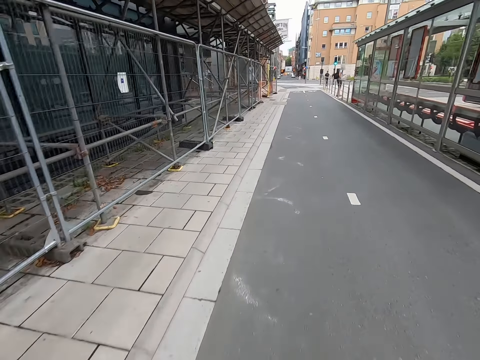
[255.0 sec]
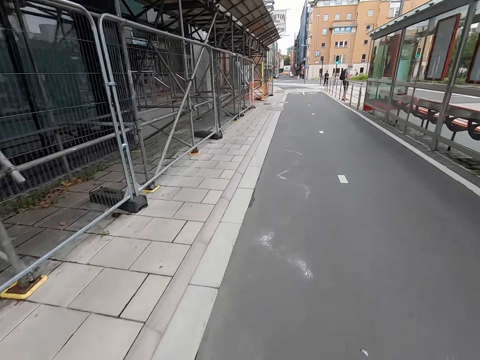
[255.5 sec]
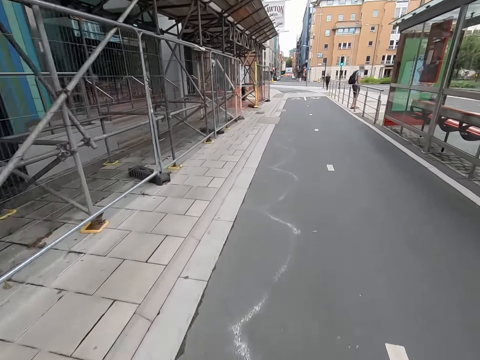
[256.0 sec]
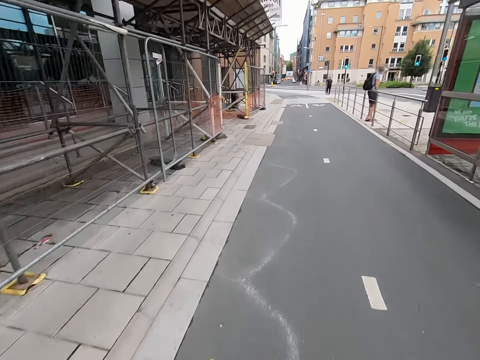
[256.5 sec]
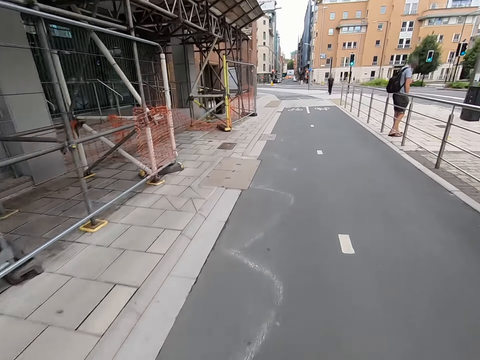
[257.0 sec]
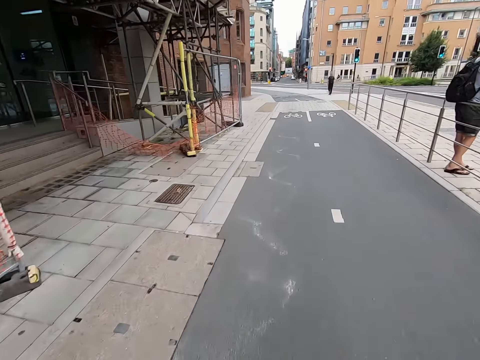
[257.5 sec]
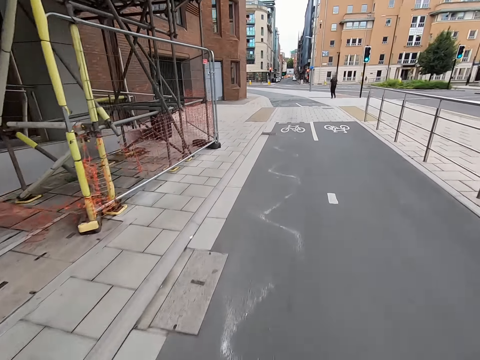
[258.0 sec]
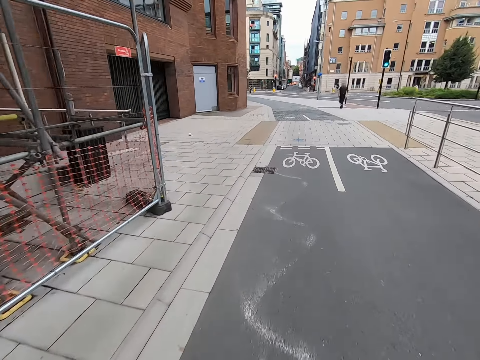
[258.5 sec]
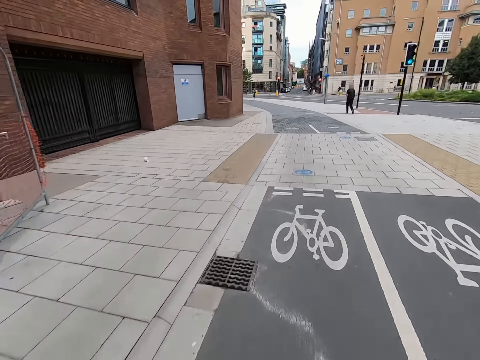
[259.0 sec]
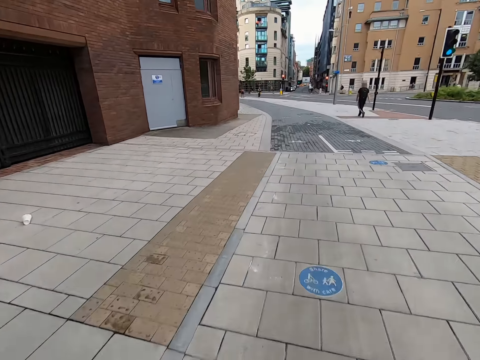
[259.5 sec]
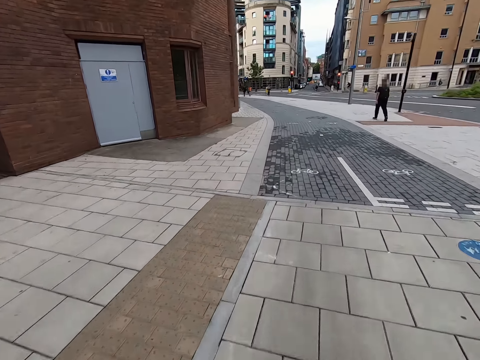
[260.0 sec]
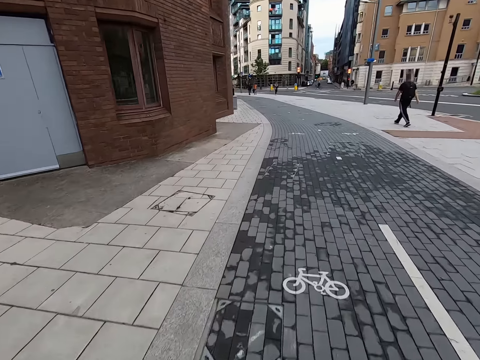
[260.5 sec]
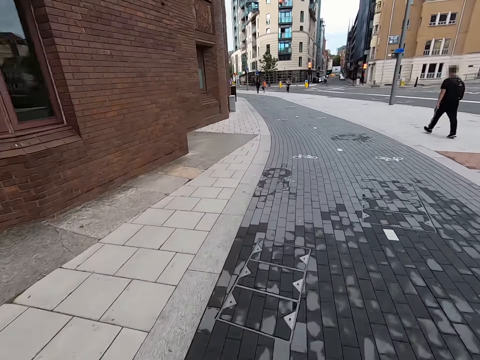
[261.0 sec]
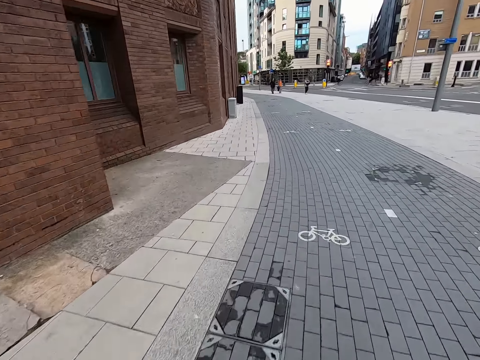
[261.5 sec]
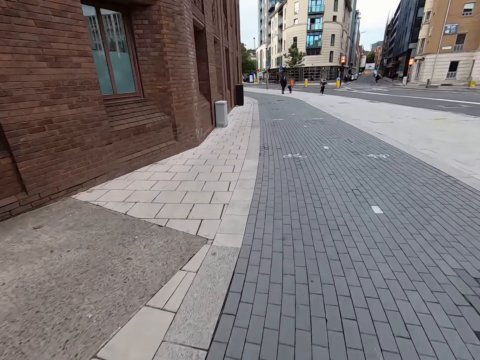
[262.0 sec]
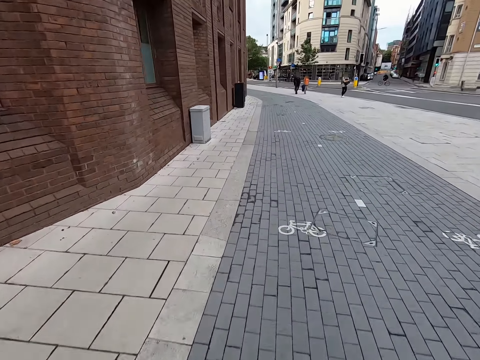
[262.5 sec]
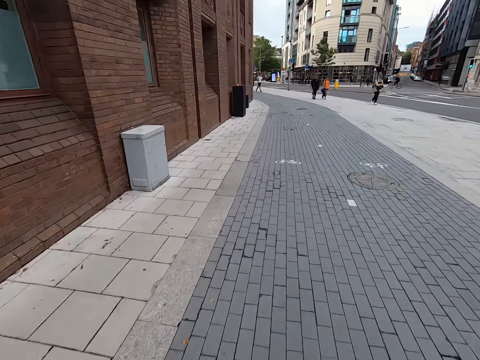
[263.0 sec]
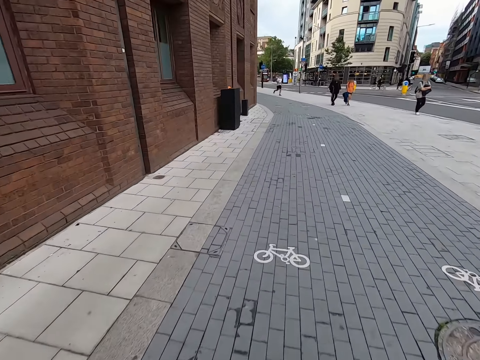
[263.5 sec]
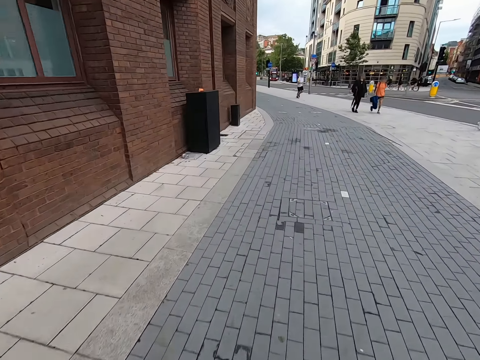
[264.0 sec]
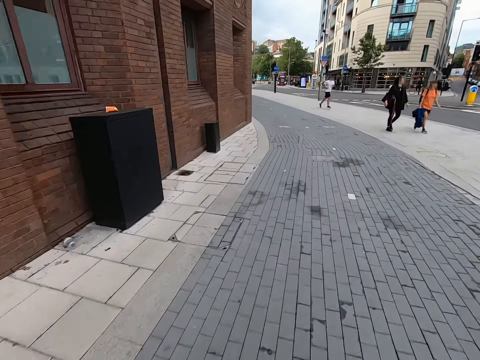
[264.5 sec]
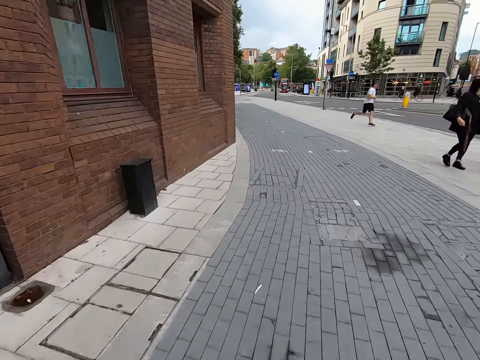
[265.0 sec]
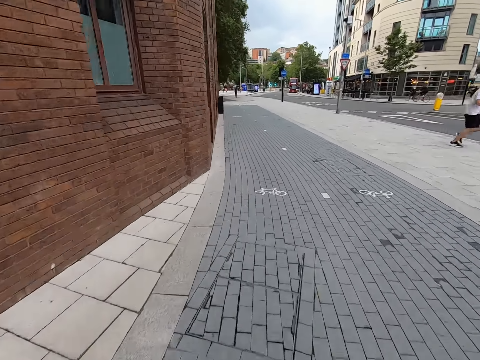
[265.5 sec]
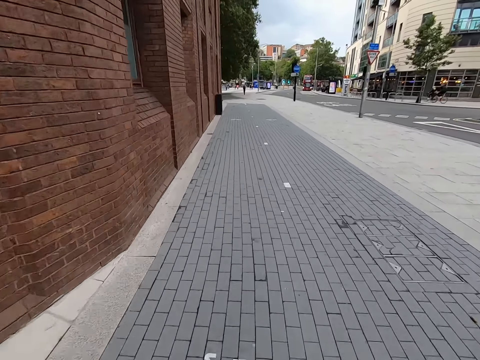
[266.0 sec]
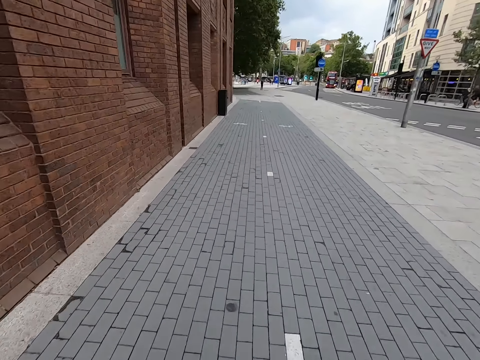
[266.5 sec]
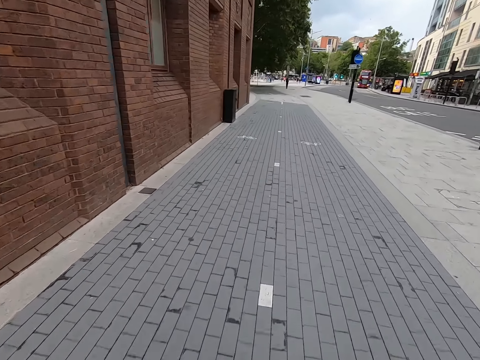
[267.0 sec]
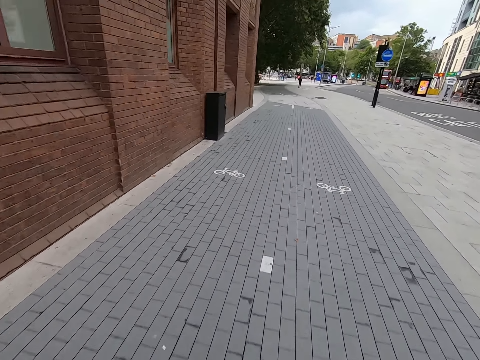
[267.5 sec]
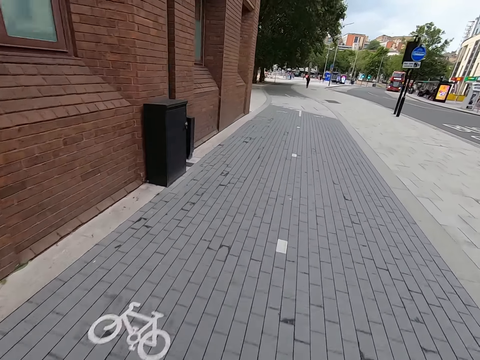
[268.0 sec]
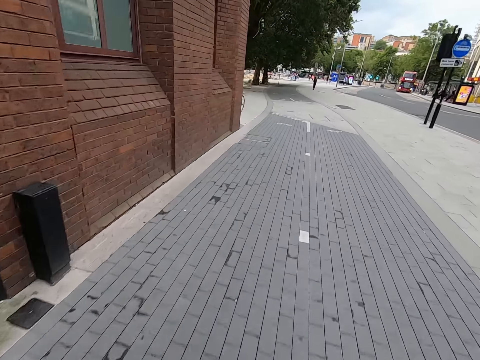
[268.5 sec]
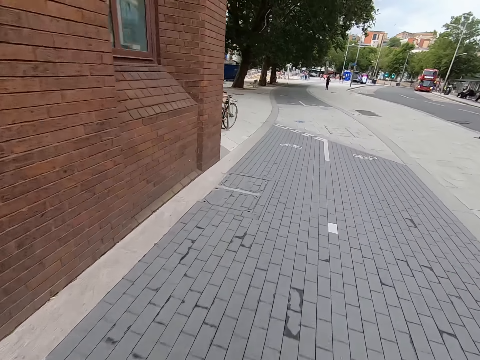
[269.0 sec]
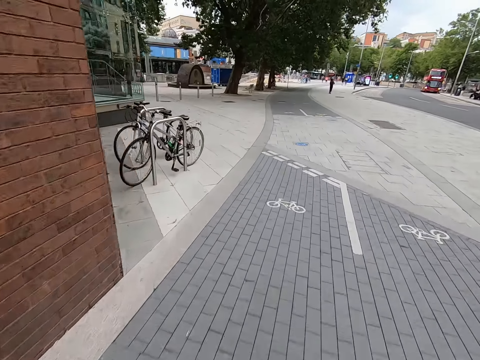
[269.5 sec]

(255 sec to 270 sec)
The camera wearer watches the background. They walk.

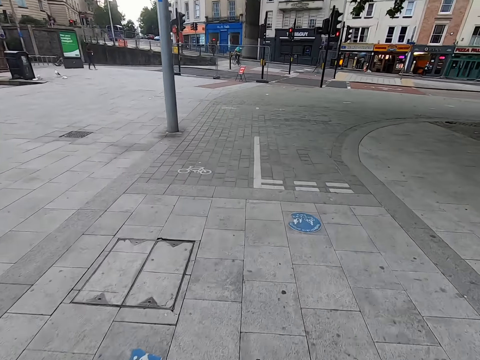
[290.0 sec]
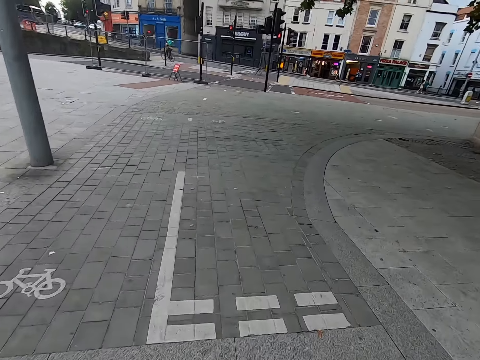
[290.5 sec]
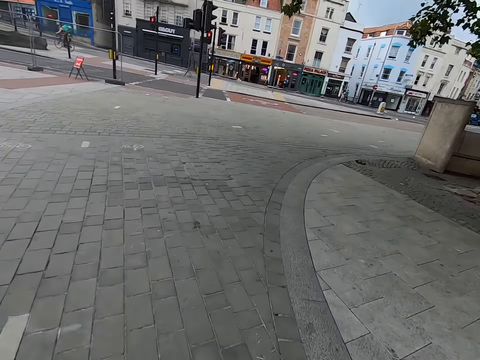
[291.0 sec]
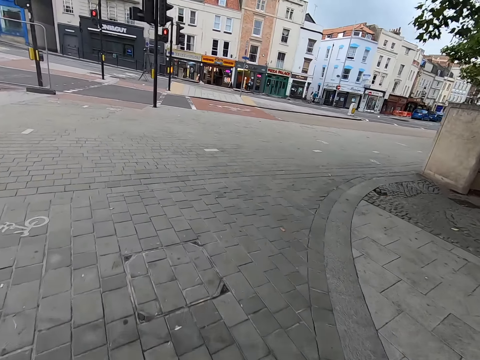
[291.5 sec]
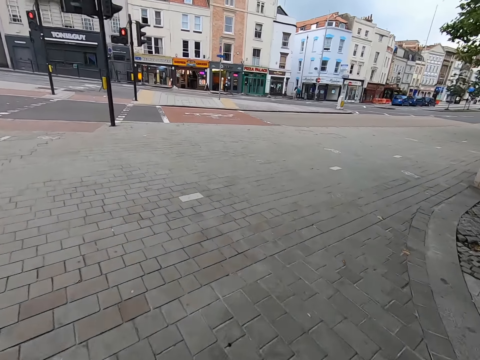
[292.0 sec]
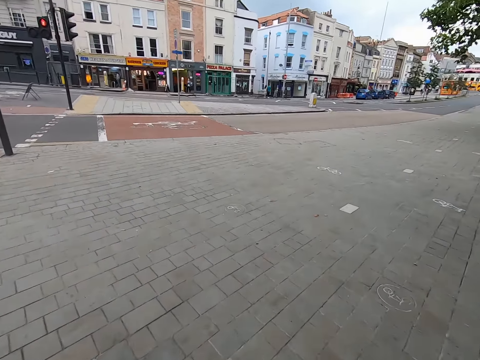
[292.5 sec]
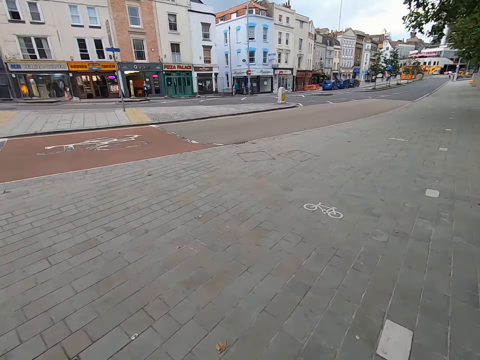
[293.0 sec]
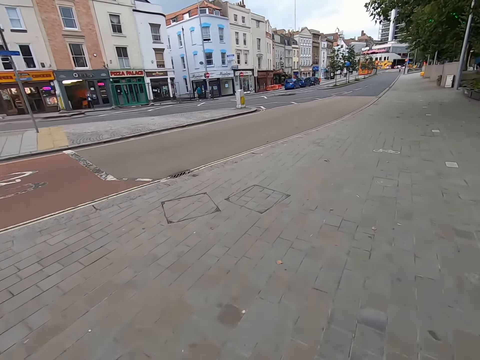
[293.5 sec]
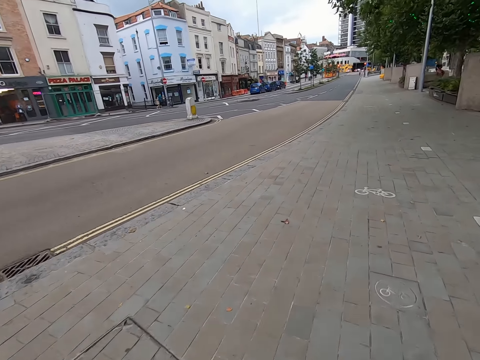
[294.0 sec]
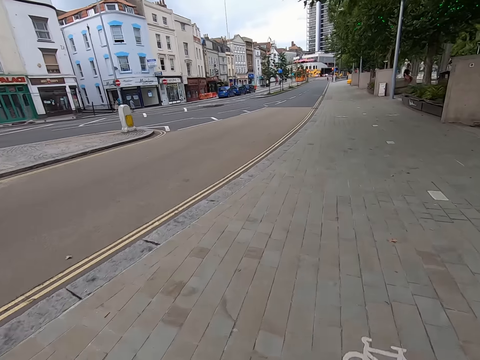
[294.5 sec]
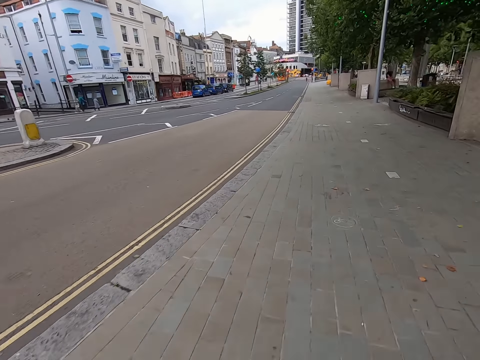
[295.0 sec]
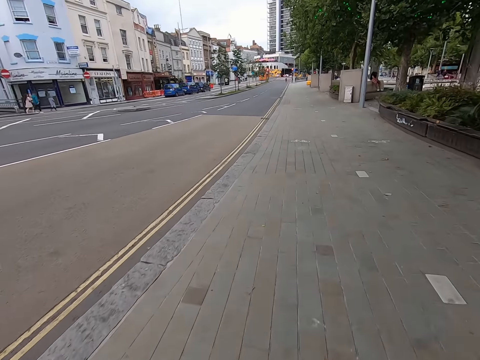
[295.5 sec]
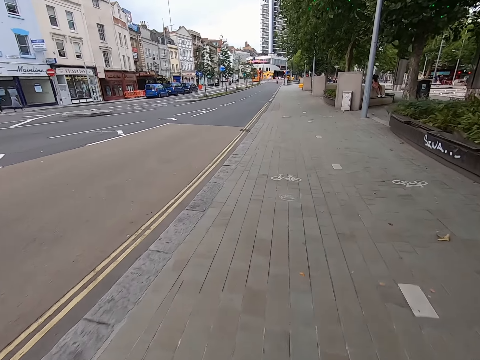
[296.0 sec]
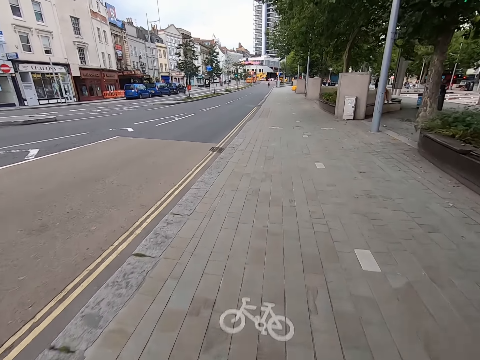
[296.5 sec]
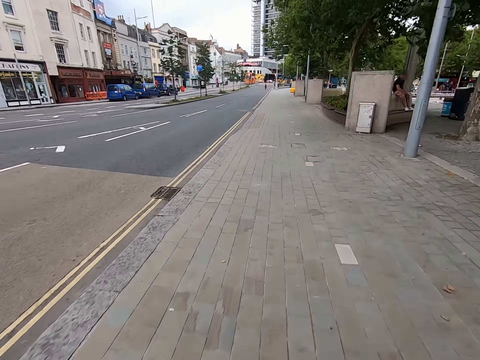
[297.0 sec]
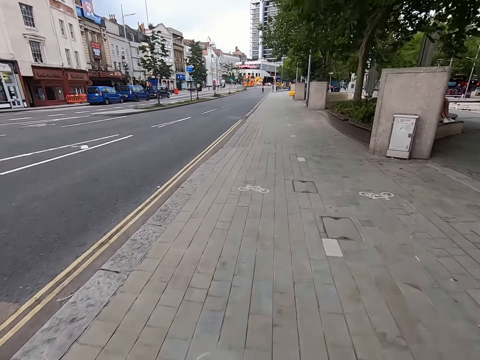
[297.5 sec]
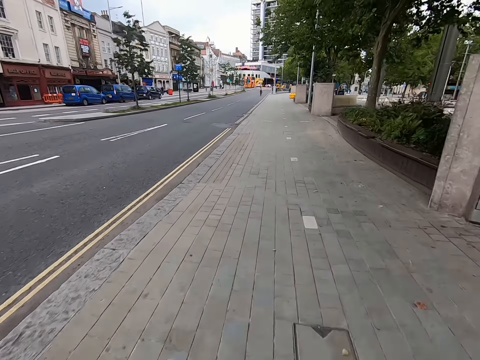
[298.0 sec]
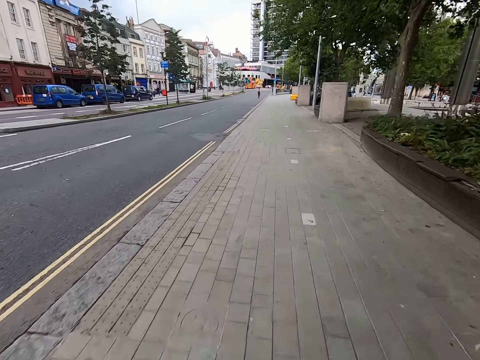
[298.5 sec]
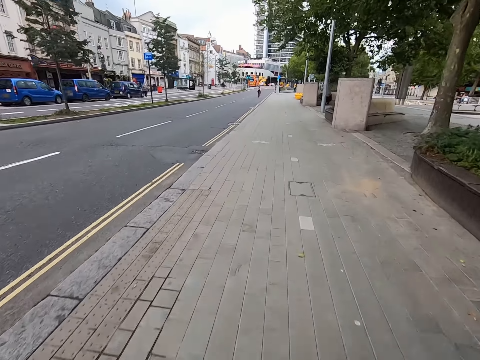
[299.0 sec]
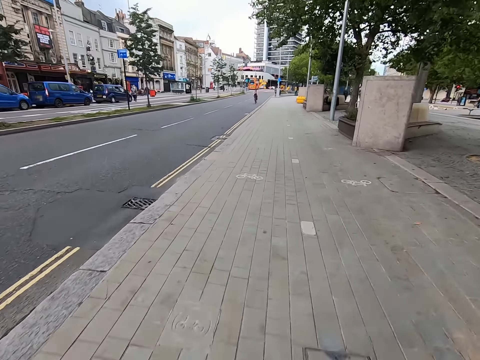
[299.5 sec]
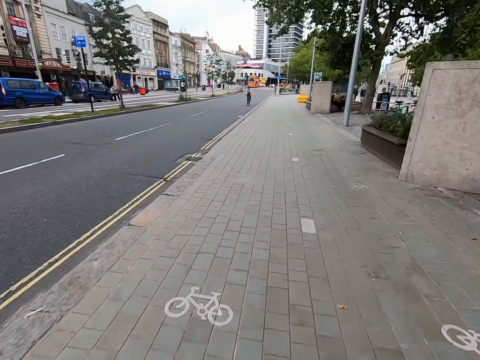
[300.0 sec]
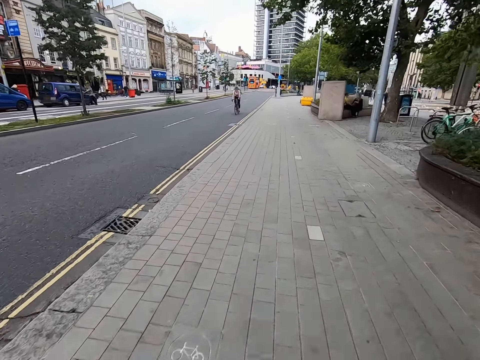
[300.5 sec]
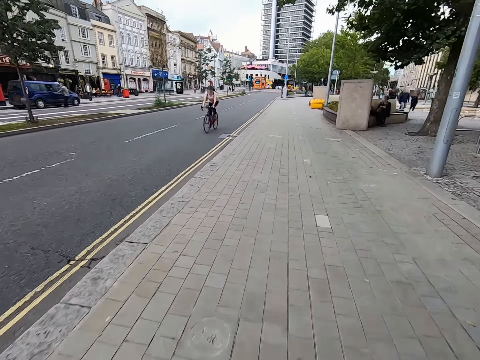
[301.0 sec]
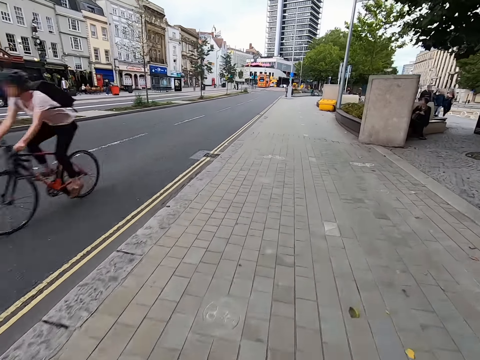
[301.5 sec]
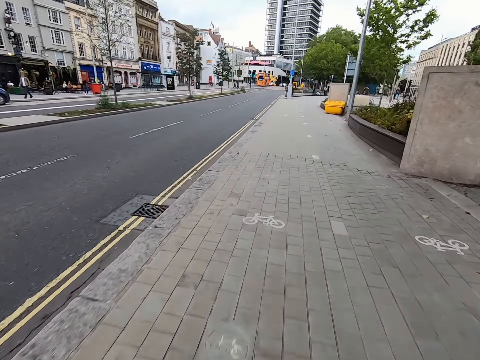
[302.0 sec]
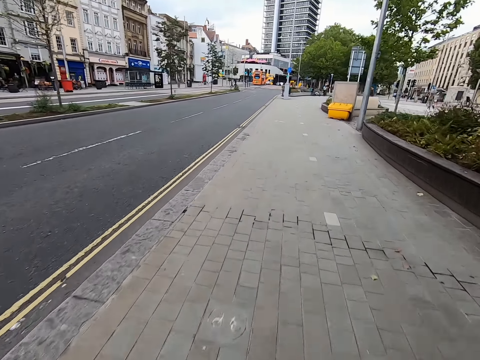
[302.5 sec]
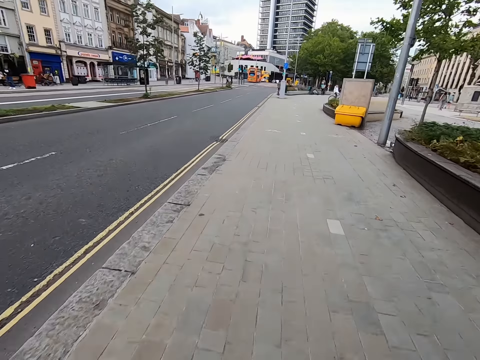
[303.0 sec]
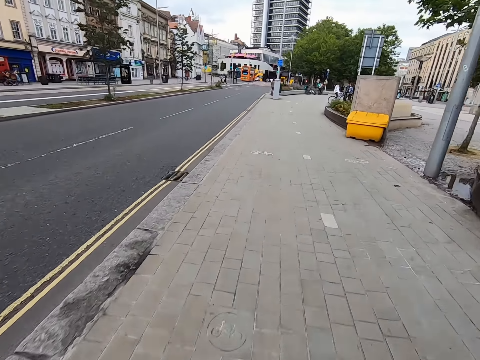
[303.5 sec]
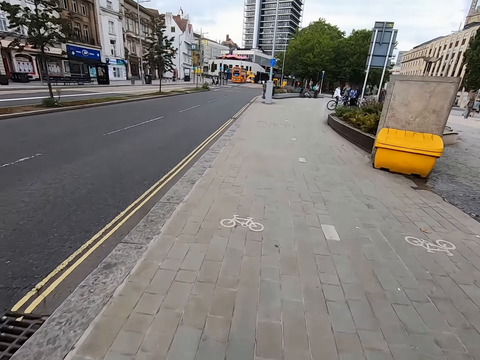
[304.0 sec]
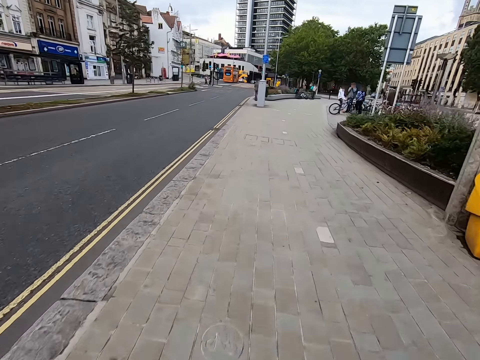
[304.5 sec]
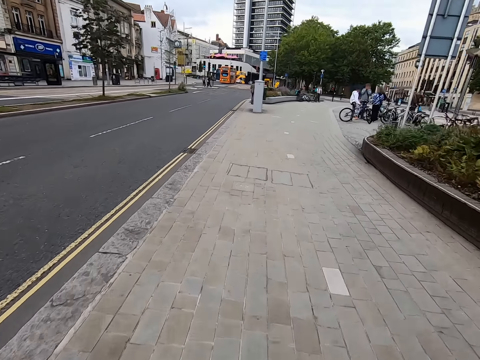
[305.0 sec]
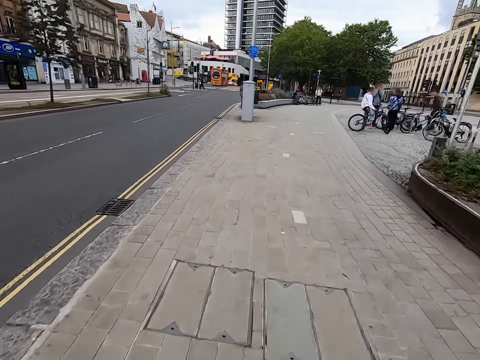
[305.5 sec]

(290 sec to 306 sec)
The camera wearer walks. They watch the background. They walk.
